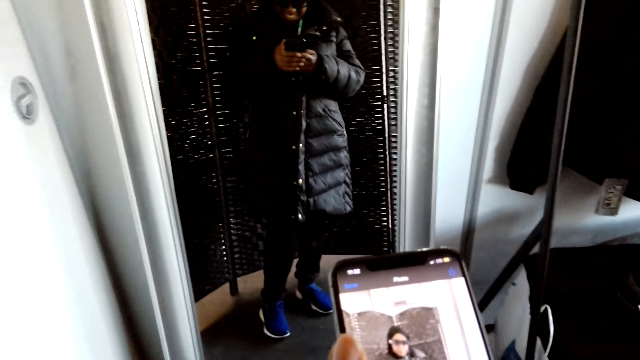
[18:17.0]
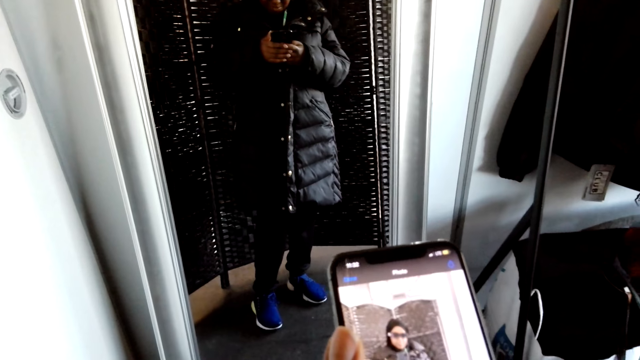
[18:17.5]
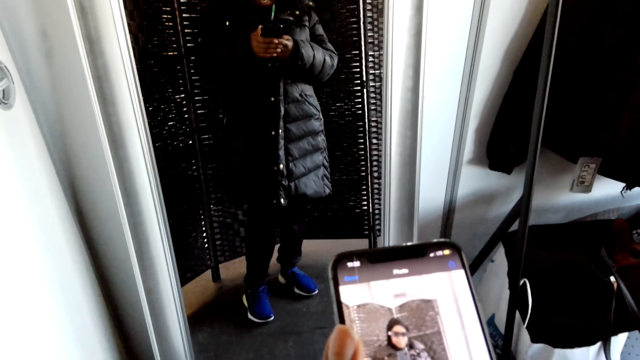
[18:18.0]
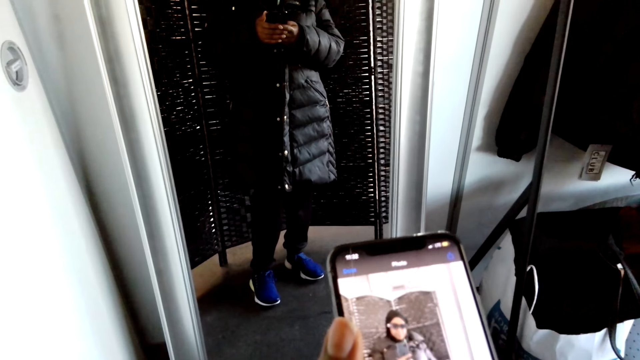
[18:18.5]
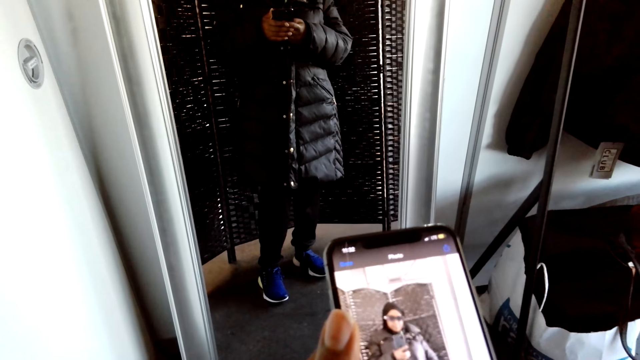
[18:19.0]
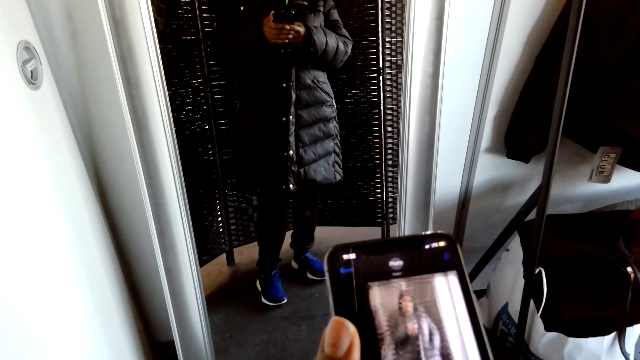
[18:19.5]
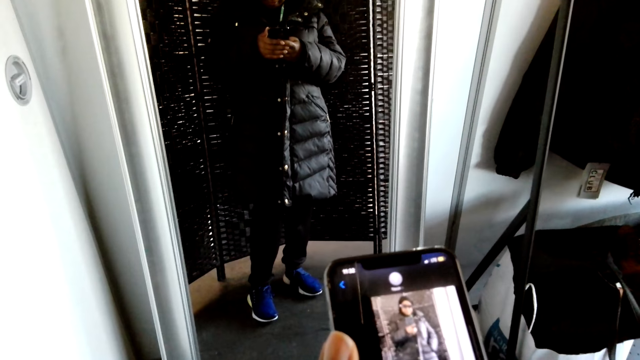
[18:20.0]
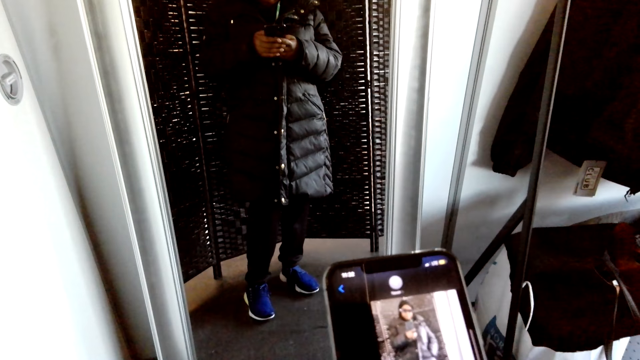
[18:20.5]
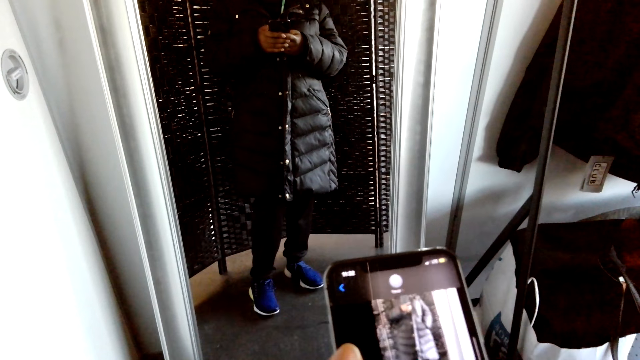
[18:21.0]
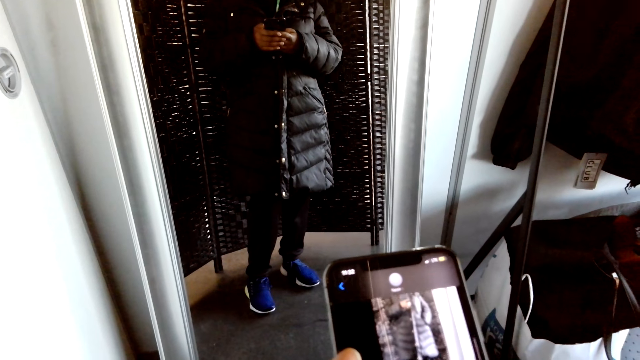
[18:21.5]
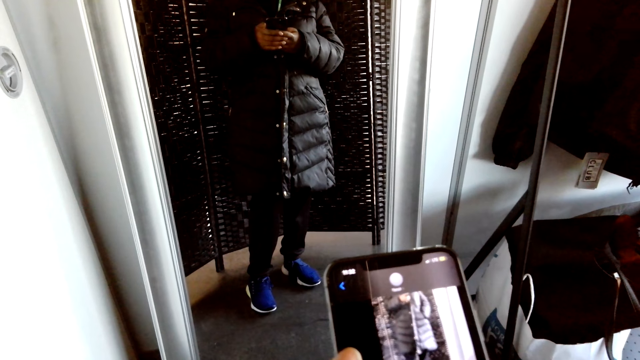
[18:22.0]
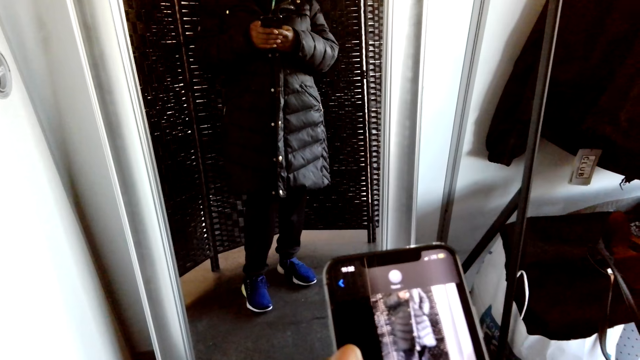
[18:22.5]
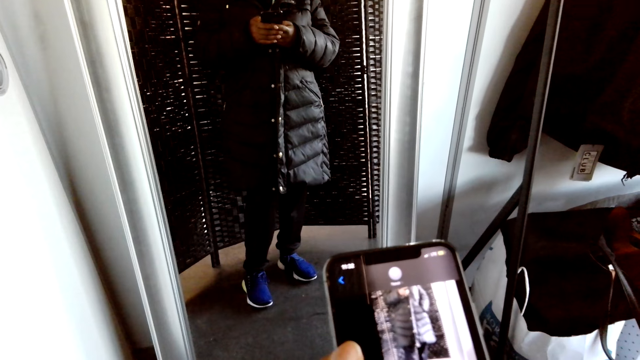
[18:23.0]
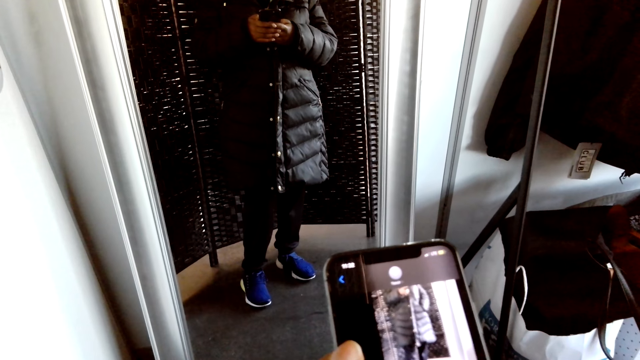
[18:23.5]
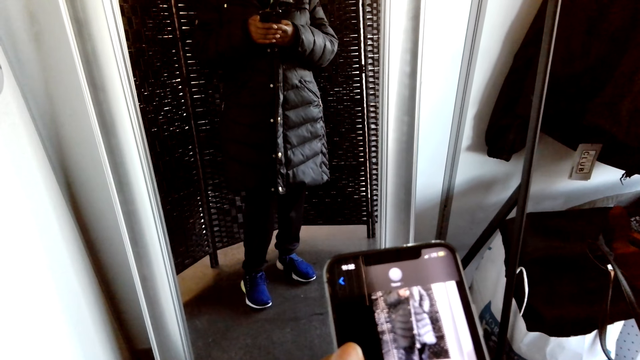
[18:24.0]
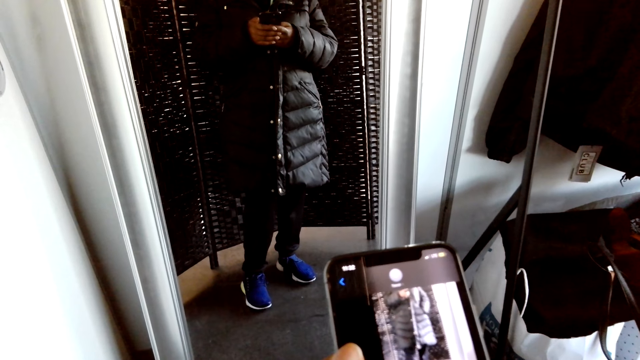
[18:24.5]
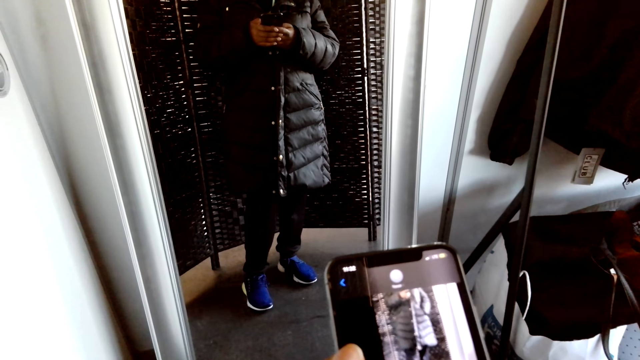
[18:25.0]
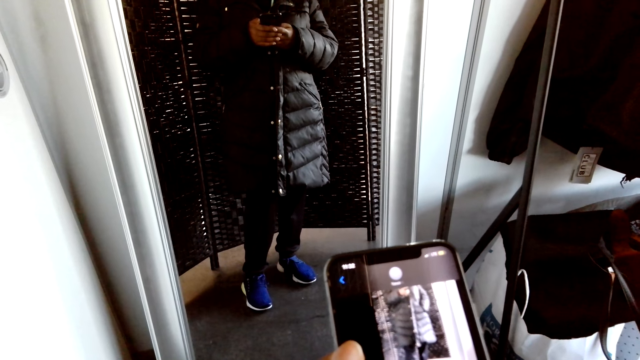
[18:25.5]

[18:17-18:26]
The camera wearer operates her phone.

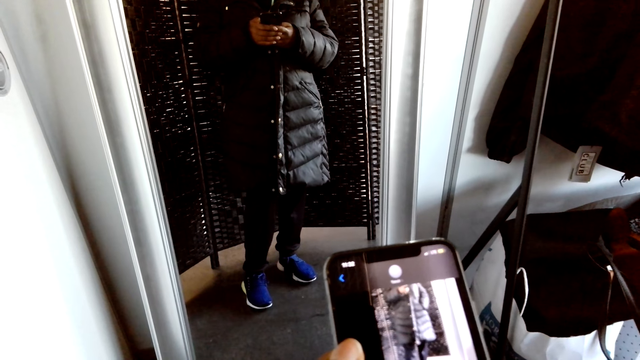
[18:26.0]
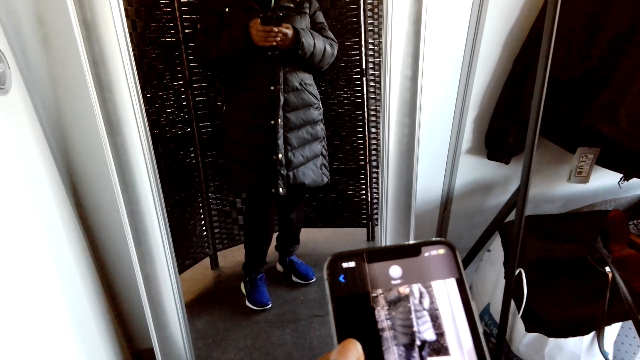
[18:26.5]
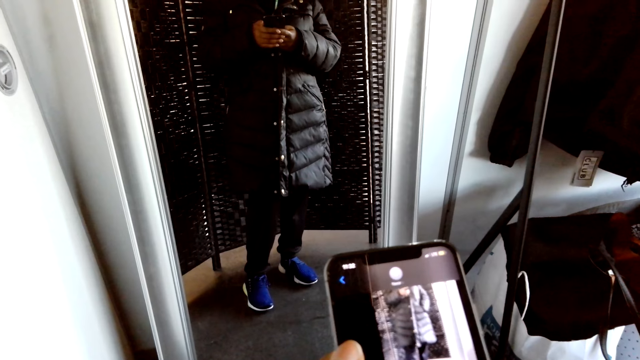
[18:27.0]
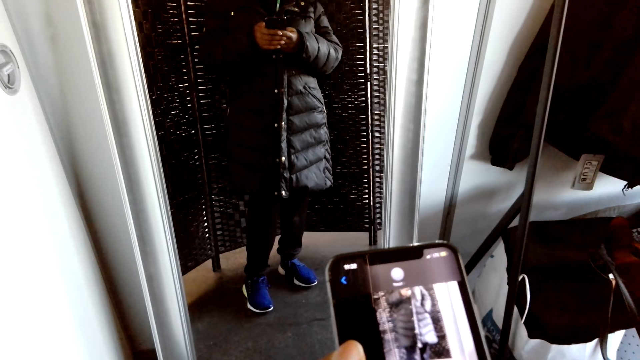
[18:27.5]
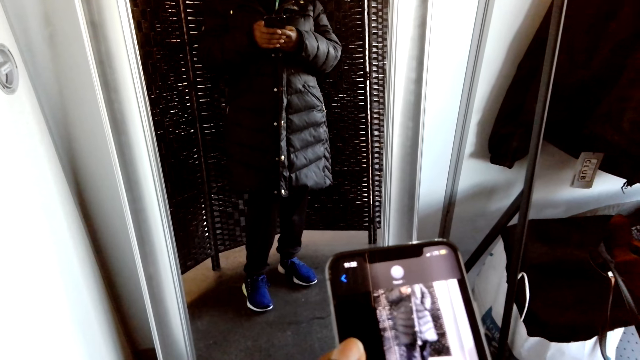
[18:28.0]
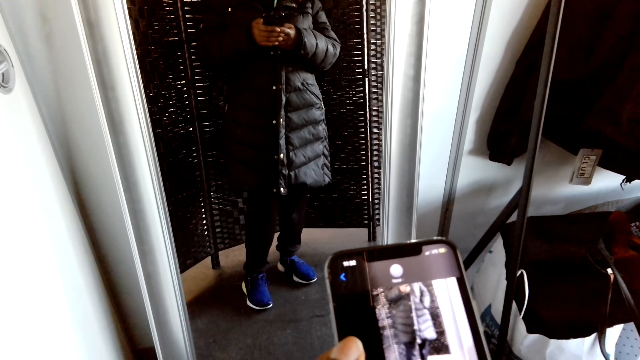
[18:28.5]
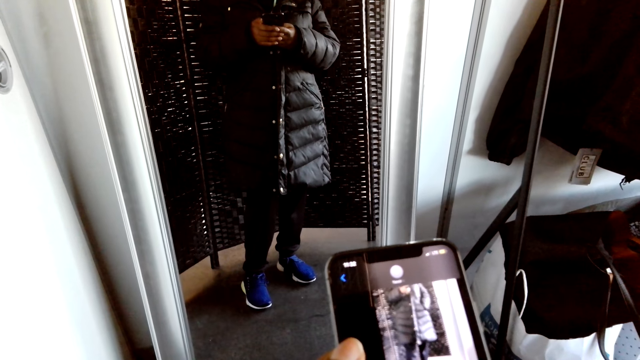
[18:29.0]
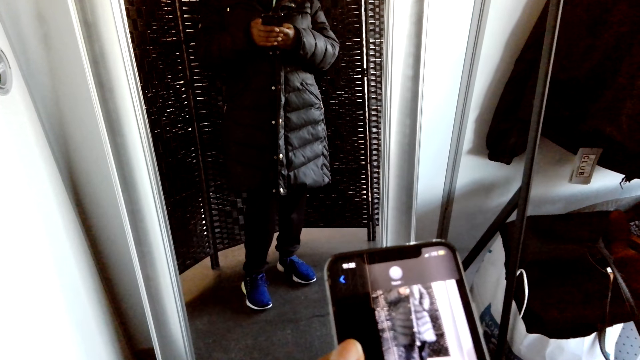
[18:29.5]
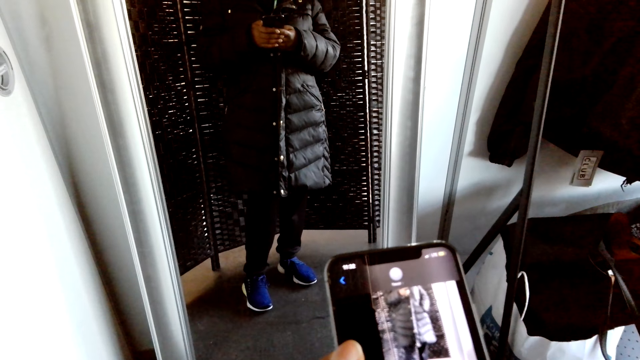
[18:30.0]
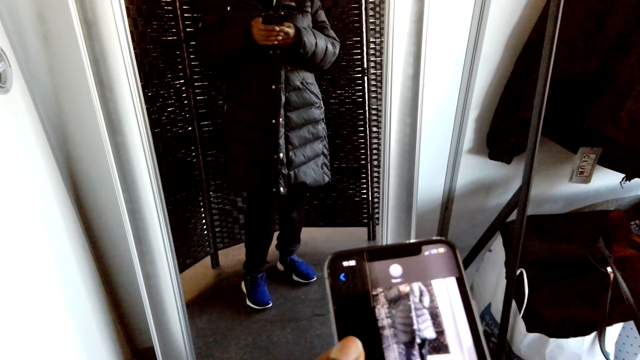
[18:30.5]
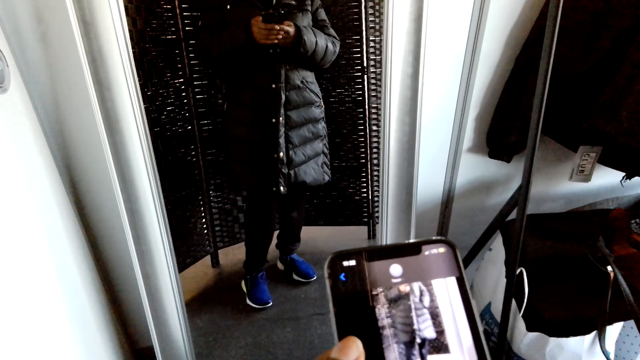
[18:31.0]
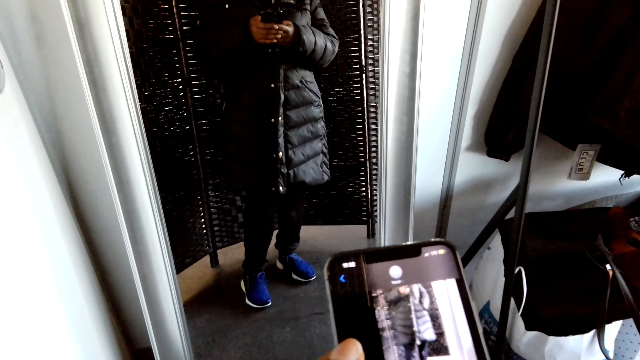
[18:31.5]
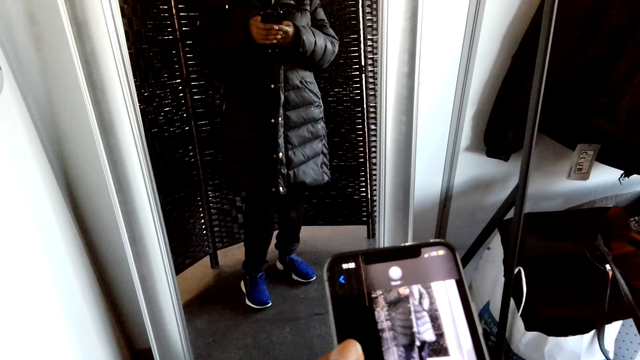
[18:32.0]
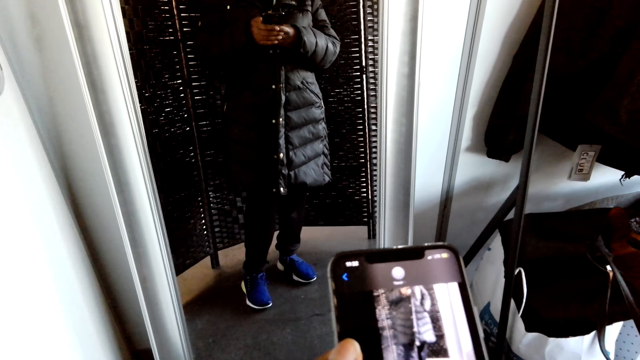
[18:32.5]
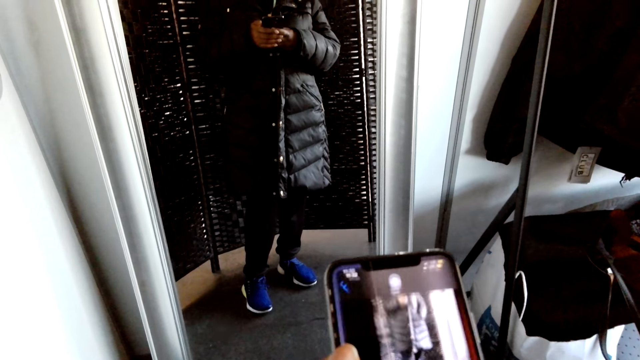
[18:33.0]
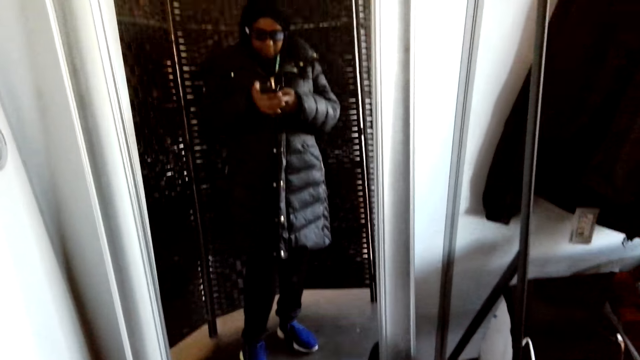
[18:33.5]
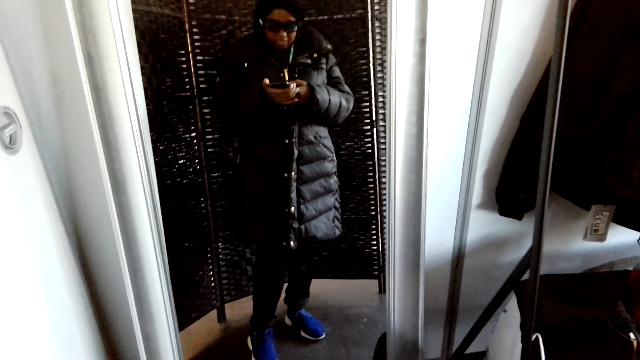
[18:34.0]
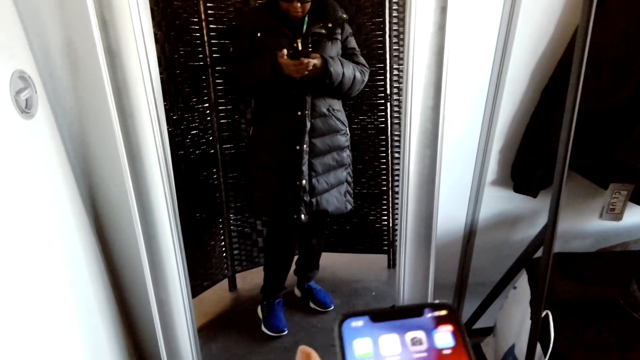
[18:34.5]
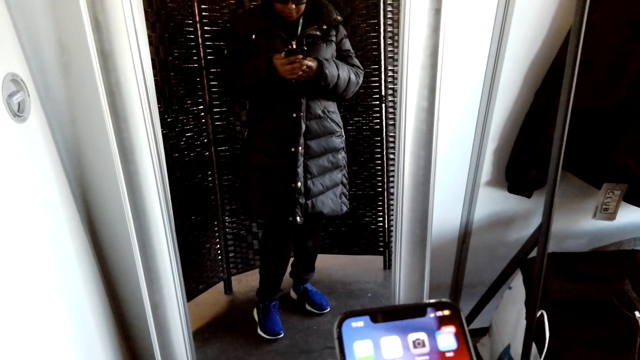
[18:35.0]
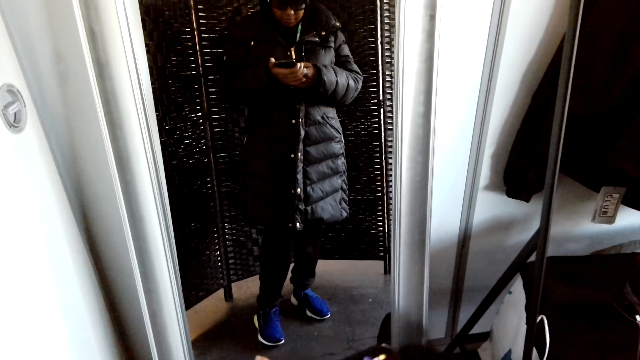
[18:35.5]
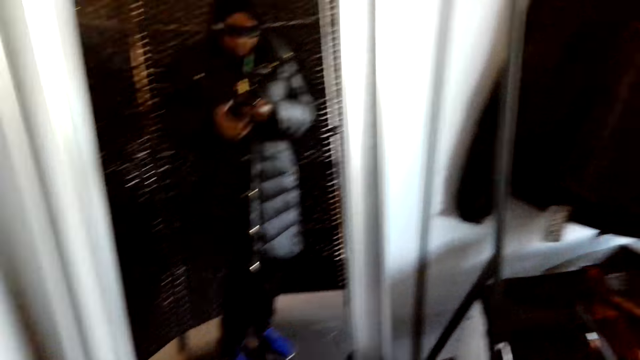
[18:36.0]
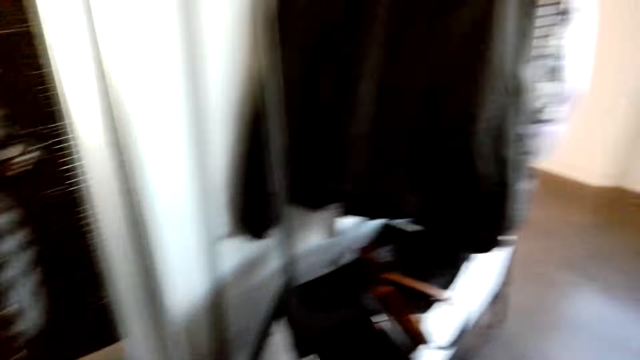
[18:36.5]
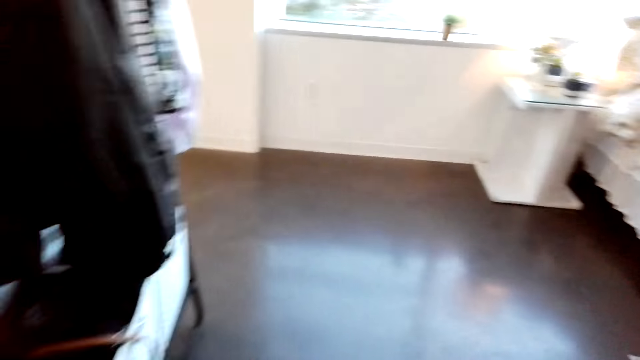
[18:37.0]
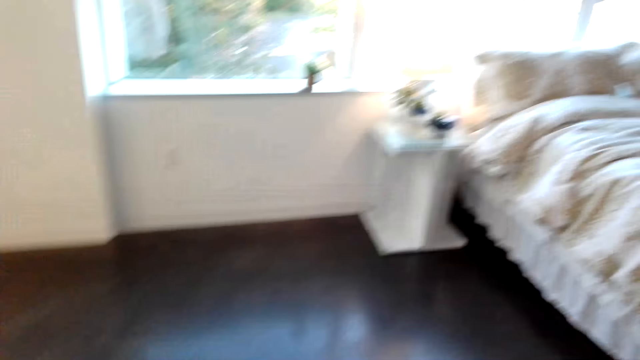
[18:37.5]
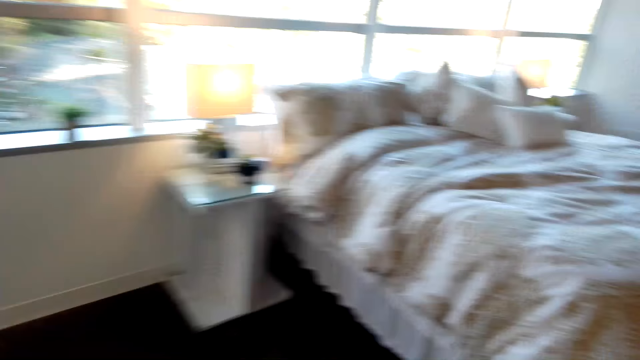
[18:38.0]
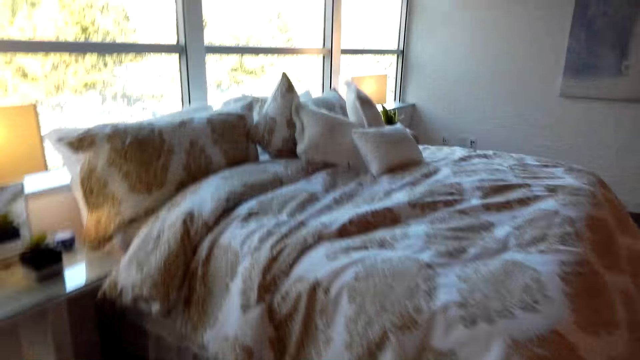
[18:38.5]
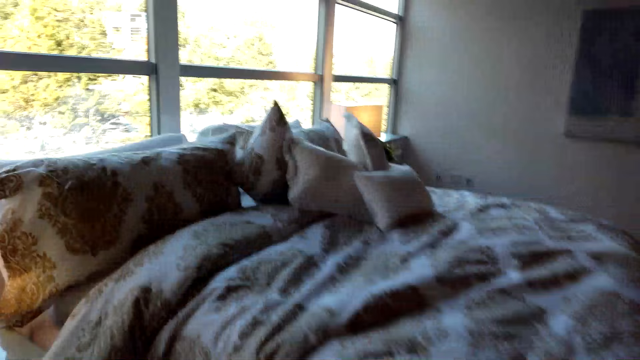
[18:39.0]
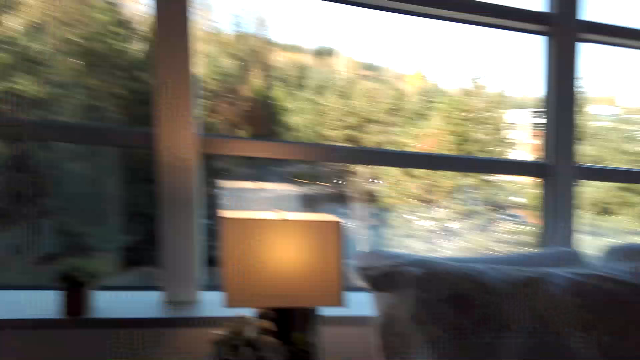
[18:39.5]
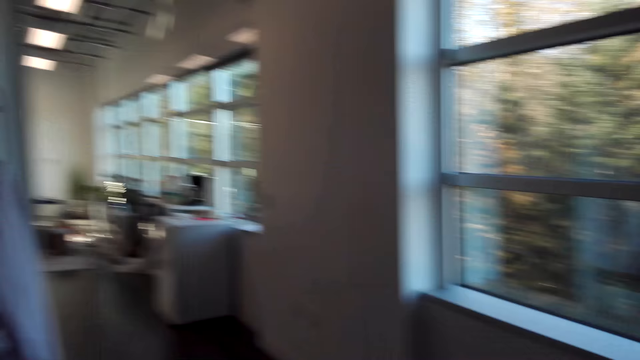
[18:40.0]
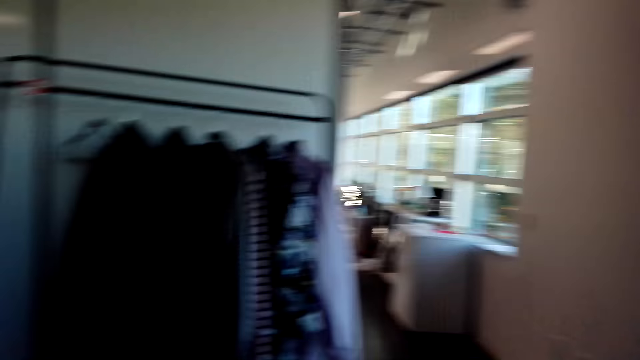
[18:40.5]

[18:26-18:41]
A man talks to the camera wearer. The camera wearer requests the man. They walk about the room. They take off the jacket.
